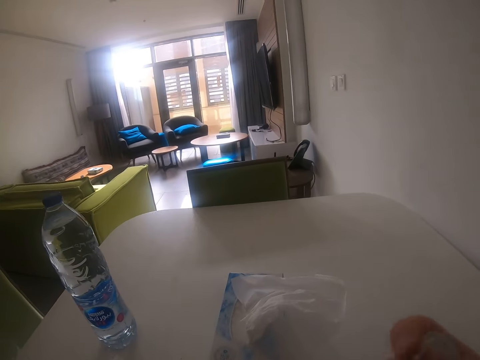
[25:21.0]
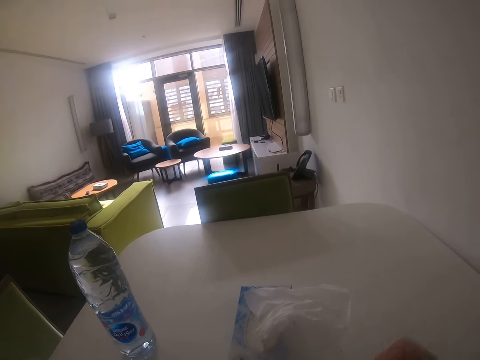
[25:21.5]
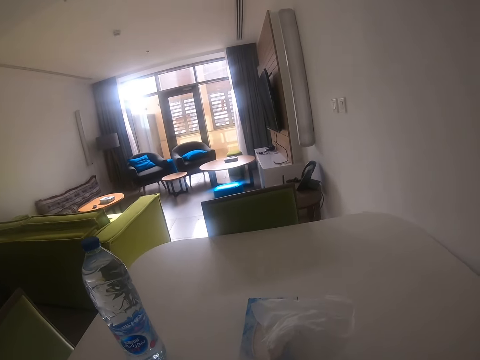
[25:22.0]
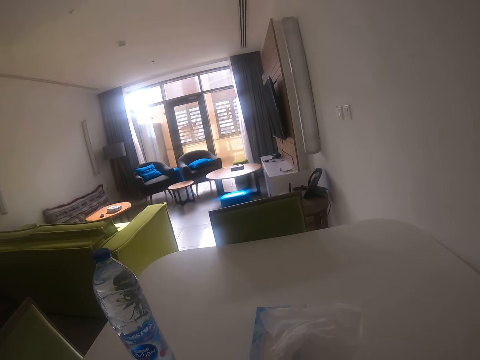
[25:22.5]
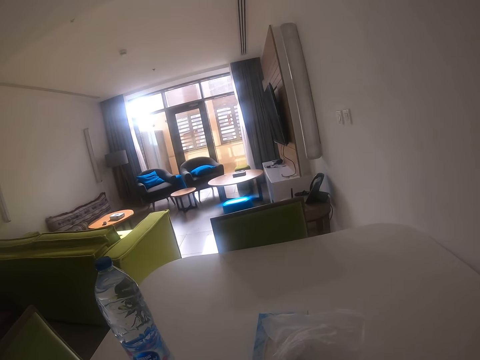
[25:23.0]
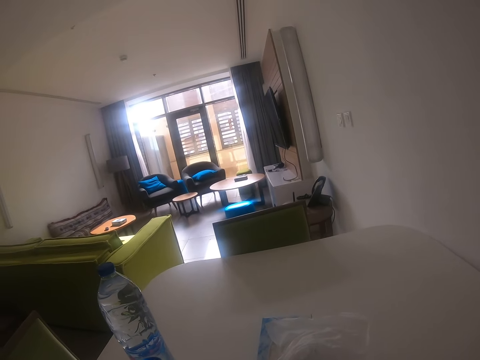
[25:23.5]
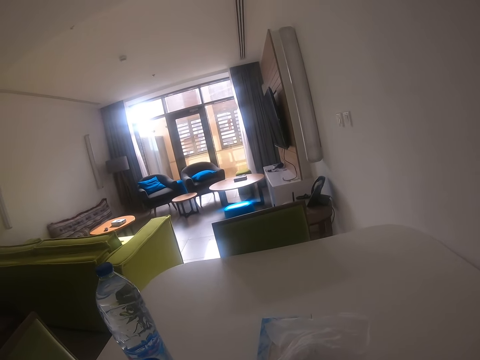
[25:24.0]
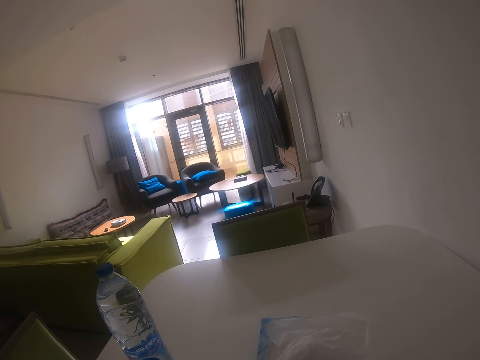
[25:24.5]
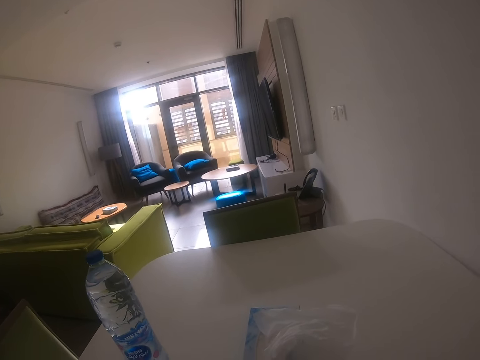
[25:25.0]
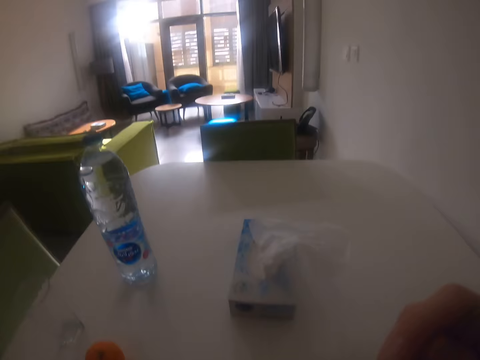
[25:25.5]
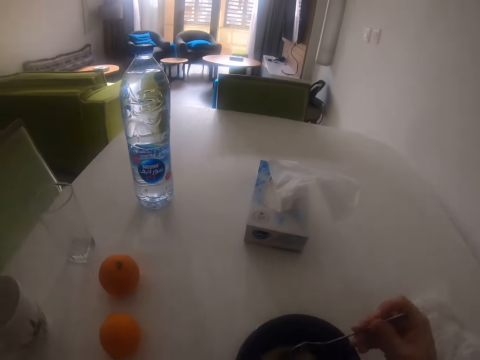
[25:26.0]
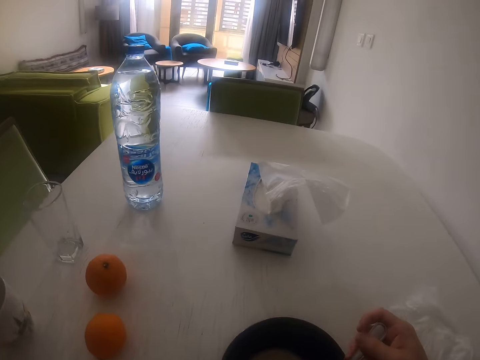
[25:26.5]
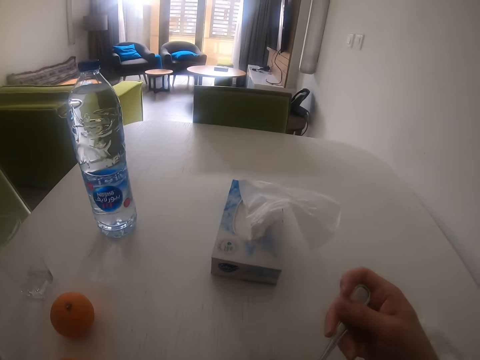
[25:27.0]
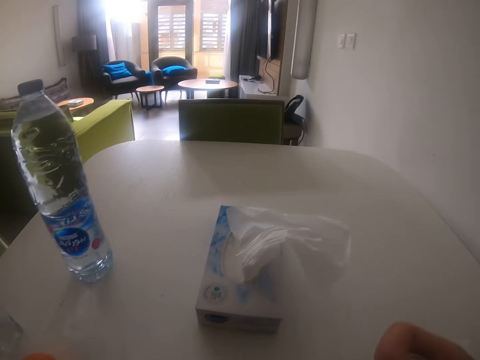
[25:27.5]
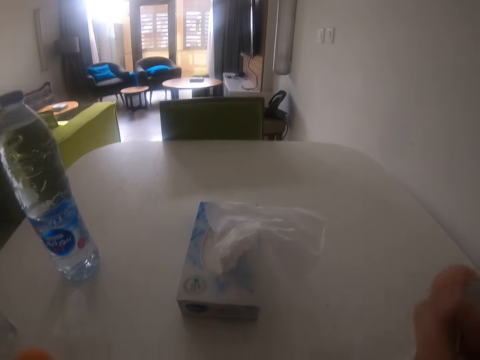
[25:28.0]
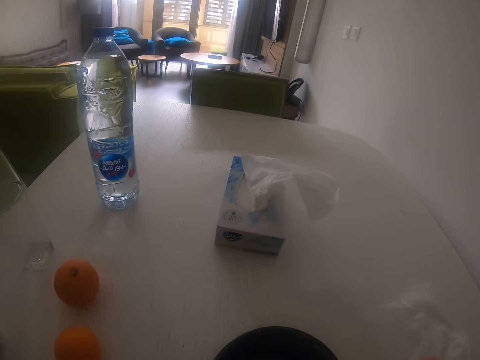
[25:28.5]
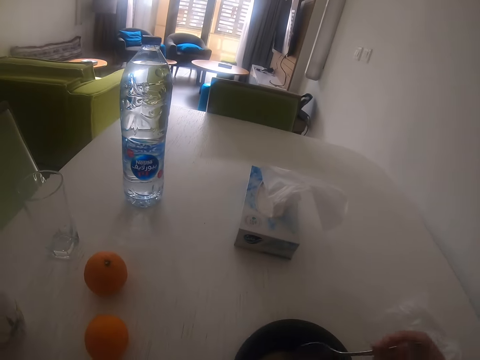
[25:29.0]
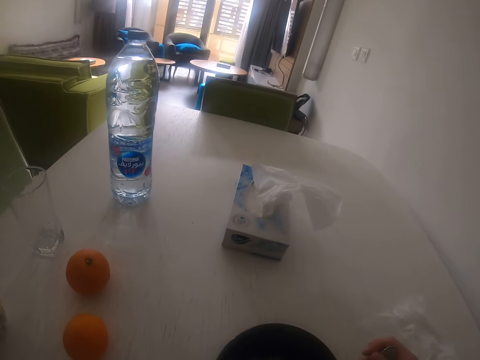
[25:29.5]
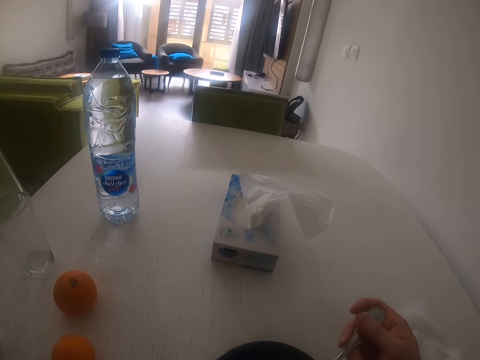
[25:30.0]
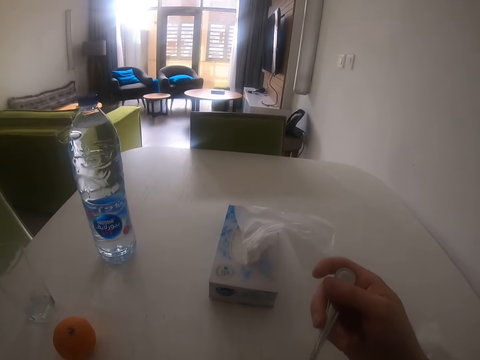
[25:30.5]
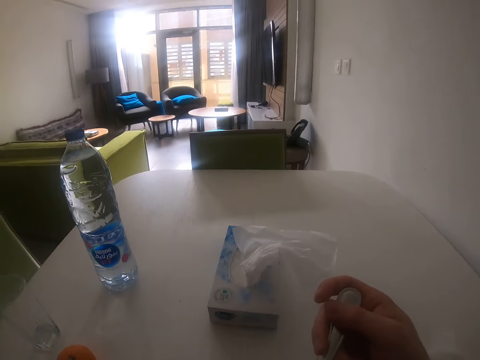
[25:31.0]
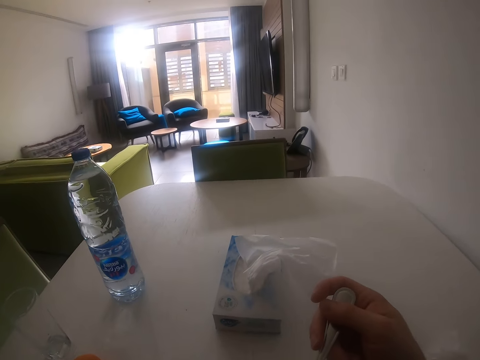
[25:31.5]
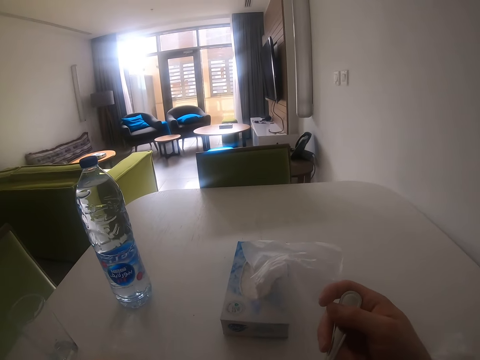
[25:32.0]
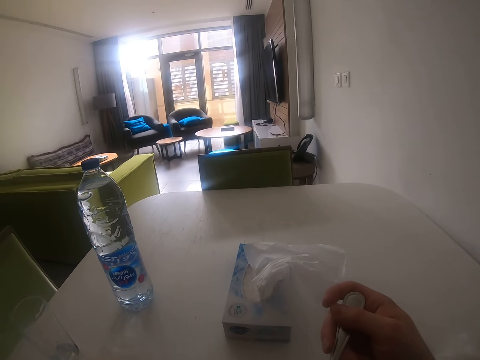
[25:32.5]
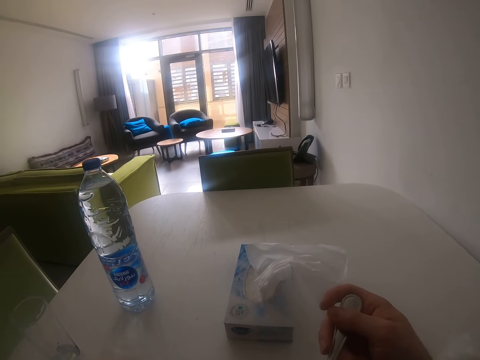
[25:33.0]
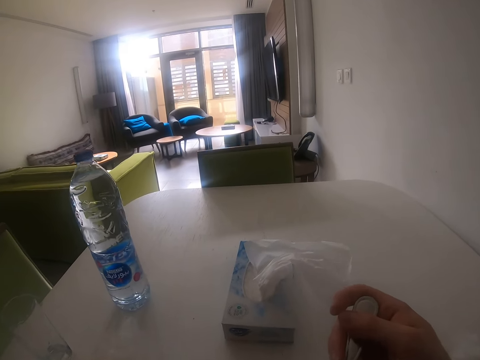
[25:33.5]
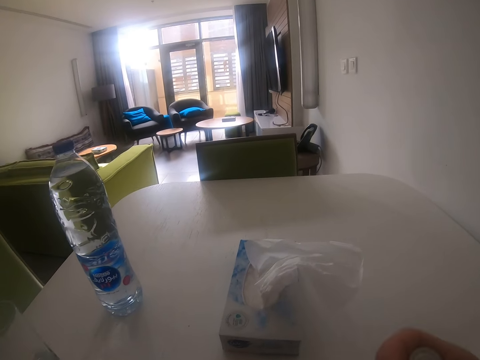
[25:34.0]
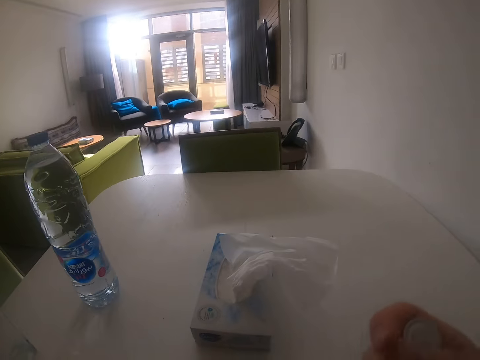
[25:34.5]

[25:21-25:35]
The camera wearer moves the spoon. They scoop the food. They look around. They stir the food. They lift the spoon. They look around. They stir the food. They lift the spoon. They eat the food. They look around.

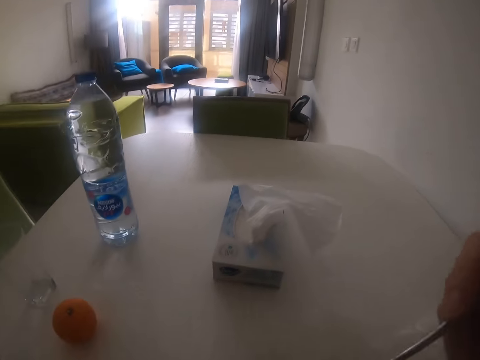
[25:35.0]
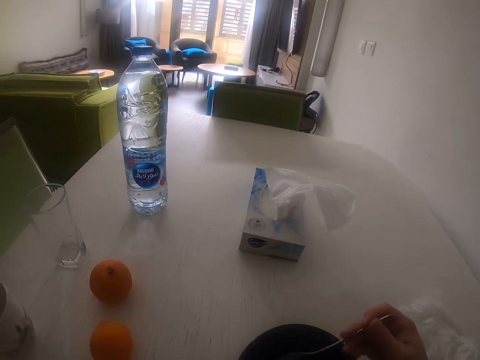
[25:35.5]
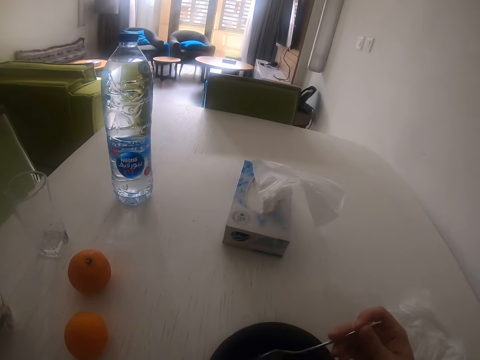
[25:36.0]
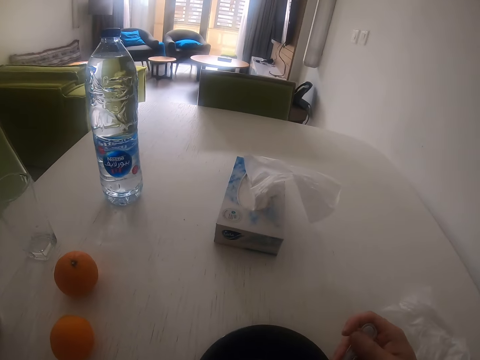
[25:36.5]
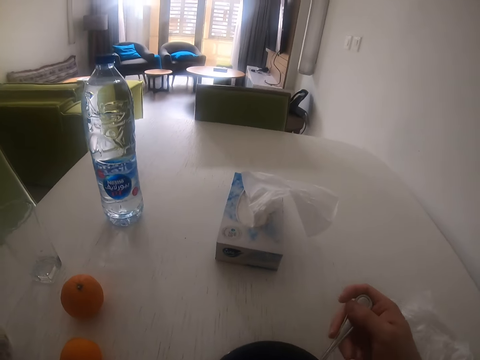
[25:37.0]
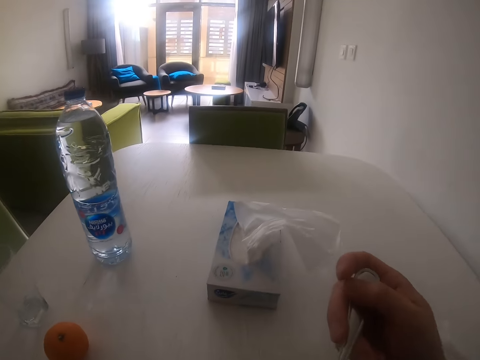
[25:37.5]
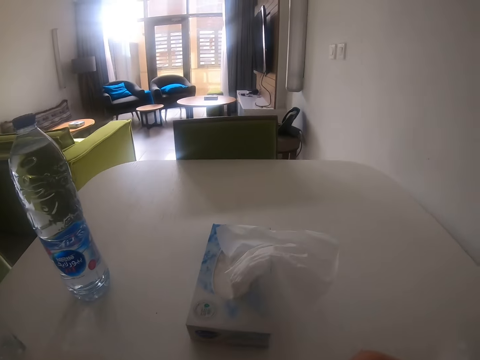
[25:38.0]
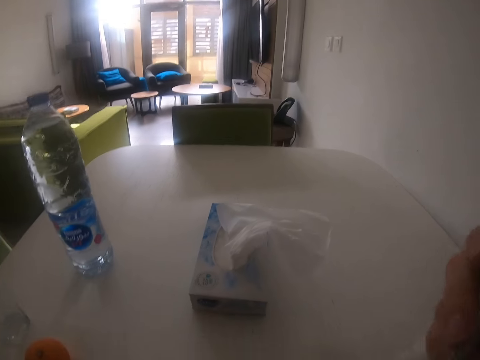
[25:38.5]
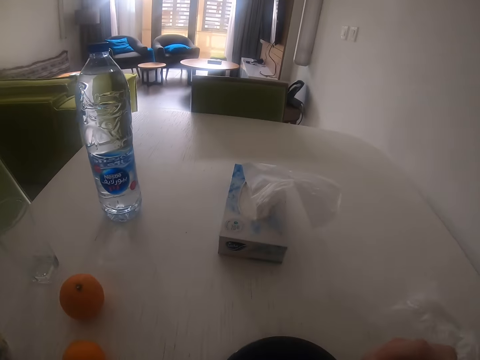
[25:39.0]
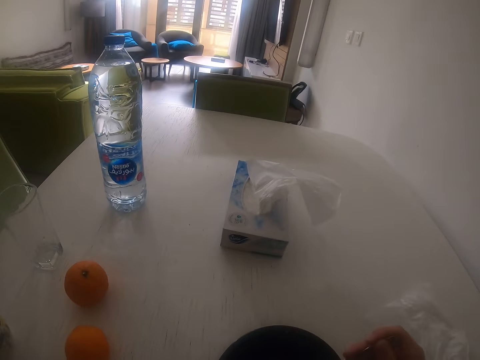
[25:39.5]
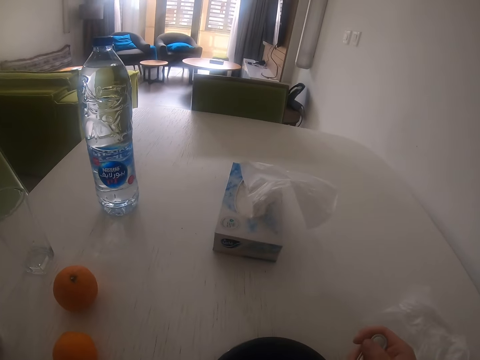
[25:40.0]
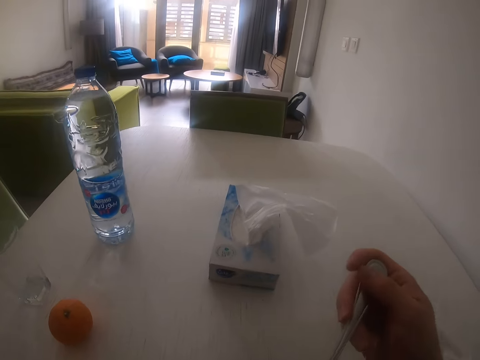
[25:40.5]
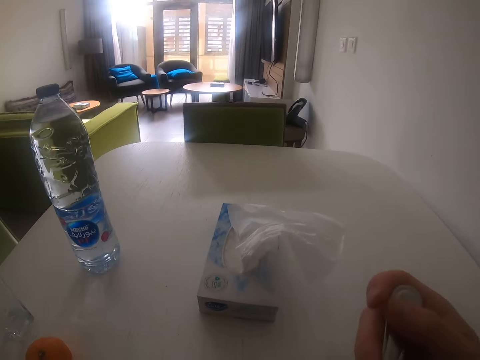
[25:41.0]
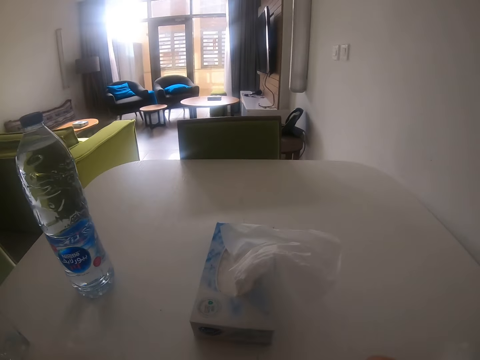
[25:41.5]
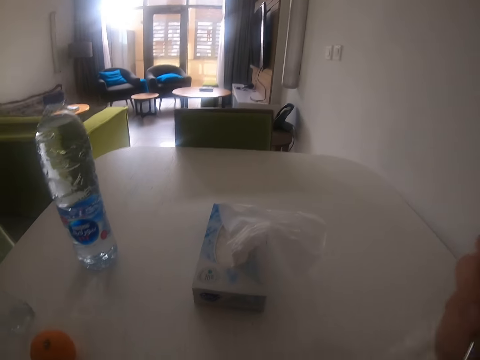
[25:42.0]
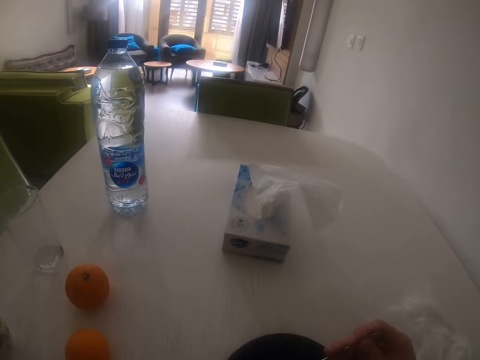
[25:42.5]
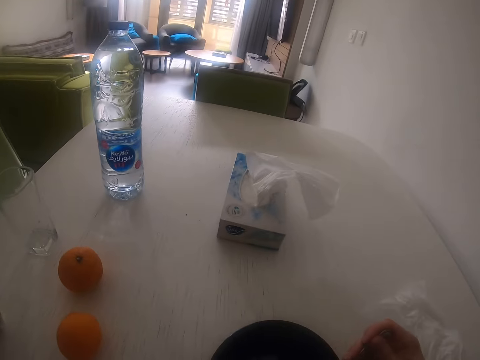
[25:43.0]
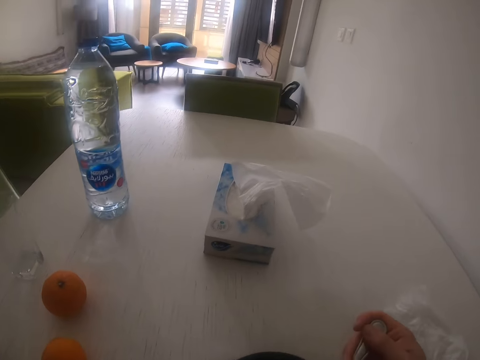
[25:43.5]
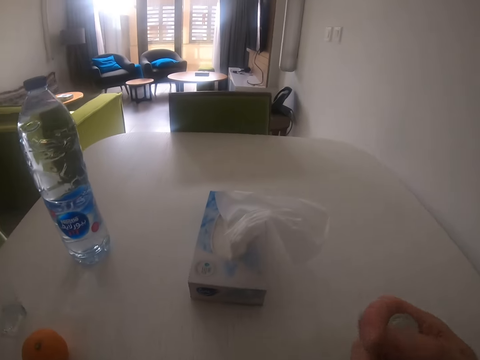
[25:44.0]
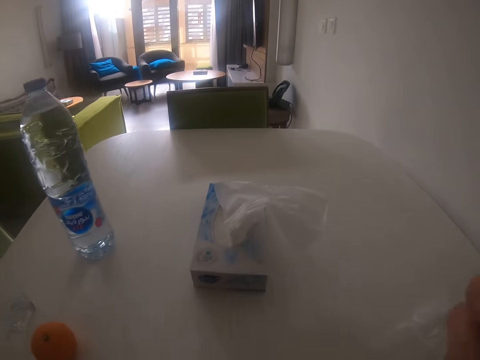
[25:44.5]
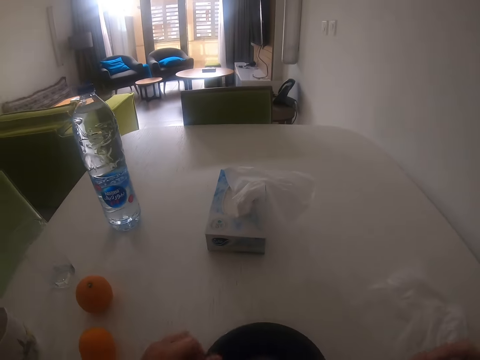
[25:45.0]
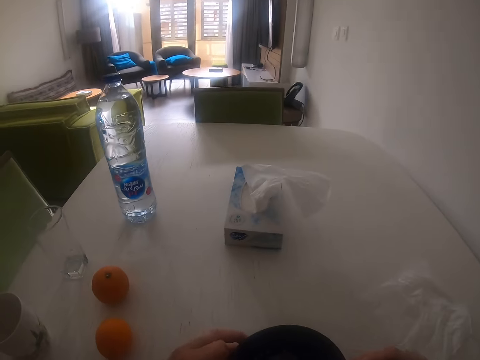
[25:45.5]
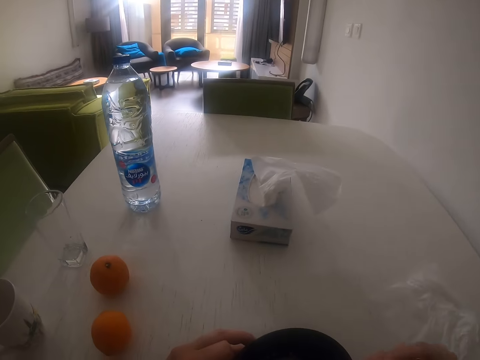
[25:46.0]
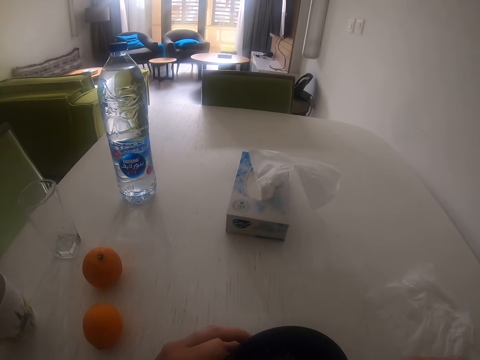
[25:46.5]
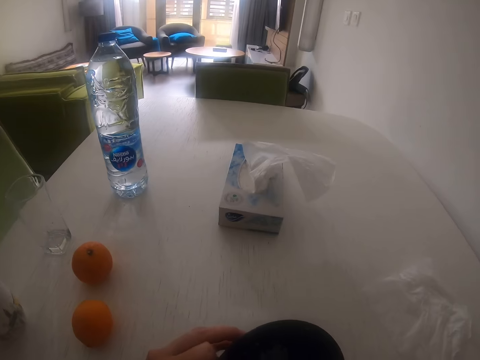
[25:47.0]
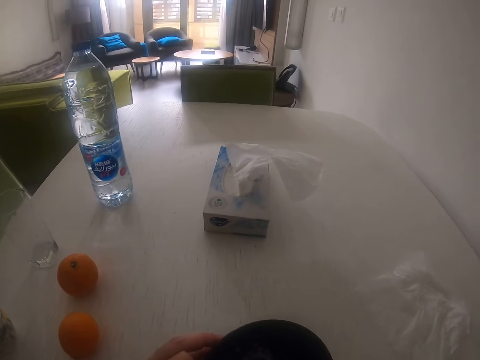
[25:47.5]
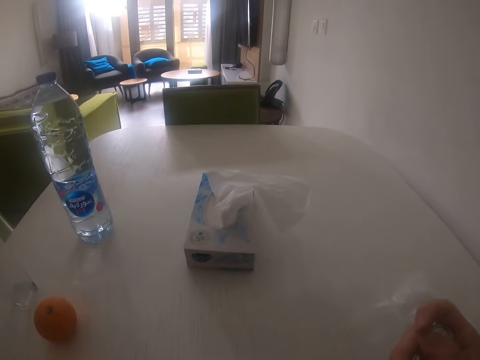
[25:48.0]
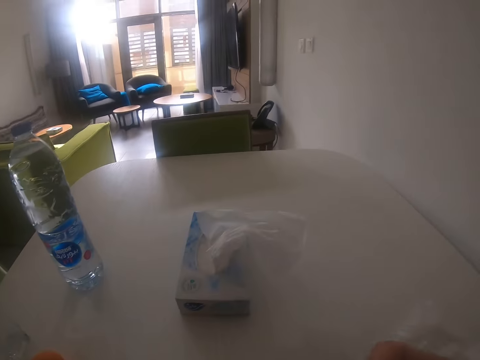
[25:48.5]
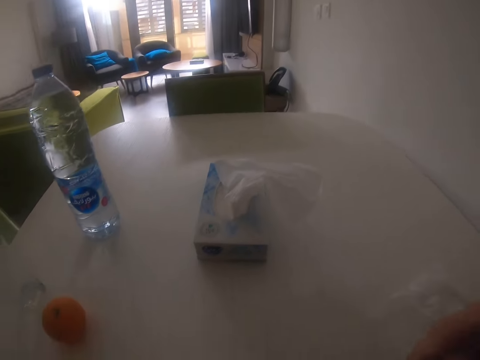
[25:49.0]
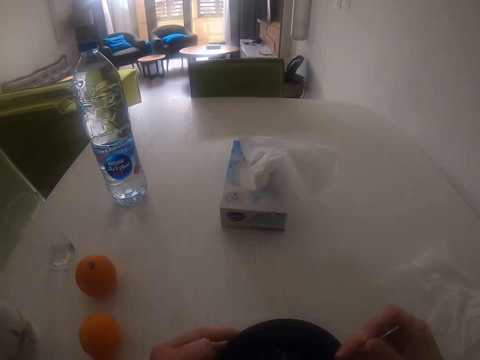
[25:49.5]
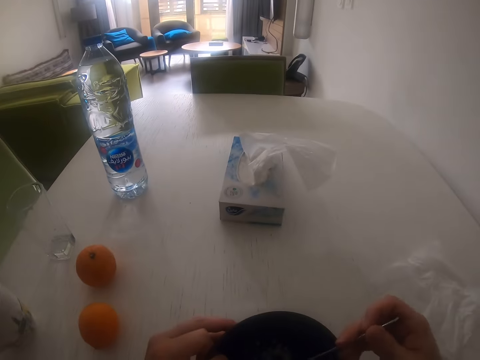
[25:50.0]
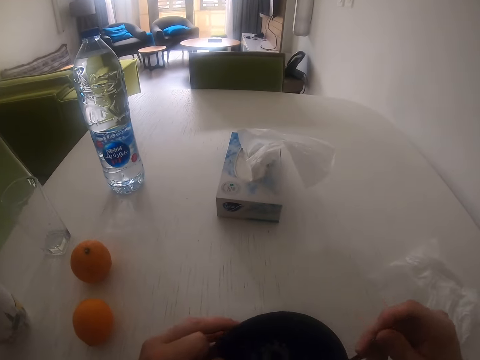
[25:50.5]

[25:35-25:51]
The camera wearer moves the spoon. They stir the food. They scoop the food. They eat the food. They look around. They move the spoon. They look around. They eat the food. They look around. They move the spoon. They scoop something from the bowl. They stir the food. They lift the spoon. They look around. They pull the bowl. They stir the food. They eat the food. They look around. They stir the food.
